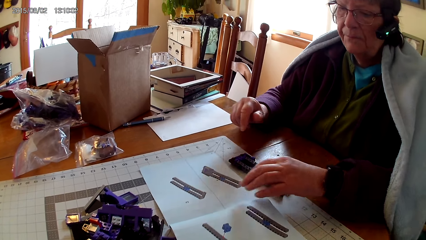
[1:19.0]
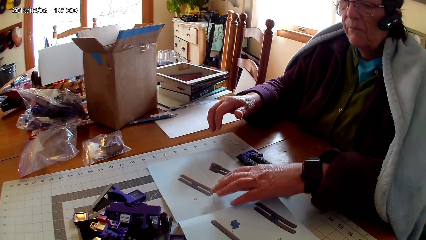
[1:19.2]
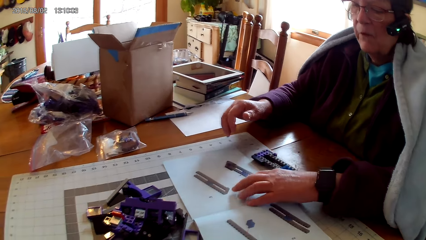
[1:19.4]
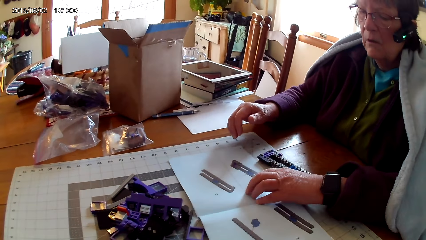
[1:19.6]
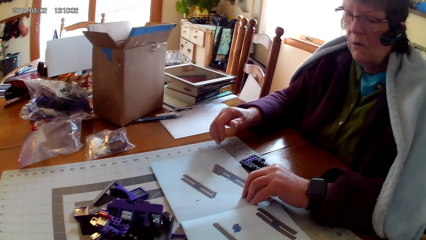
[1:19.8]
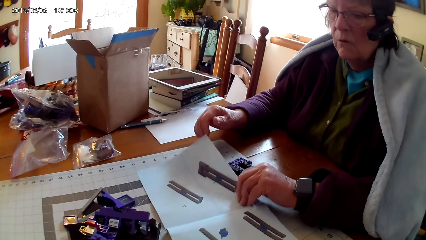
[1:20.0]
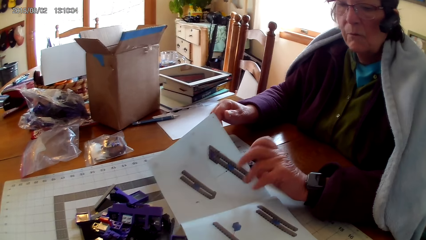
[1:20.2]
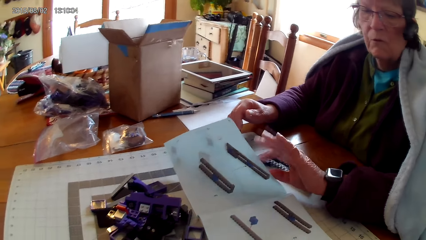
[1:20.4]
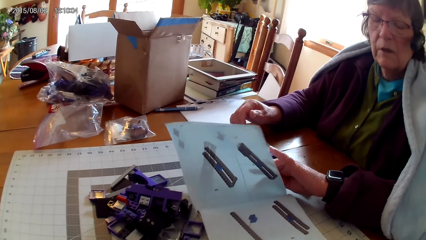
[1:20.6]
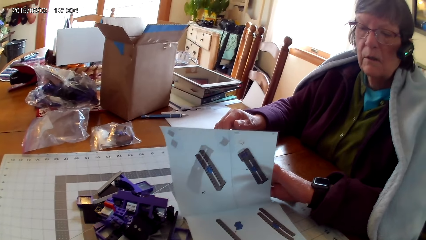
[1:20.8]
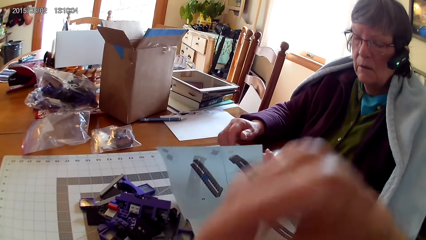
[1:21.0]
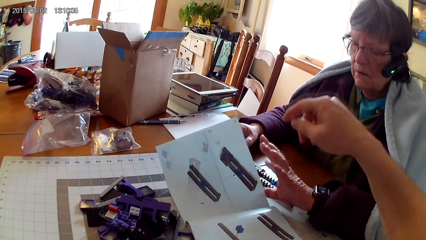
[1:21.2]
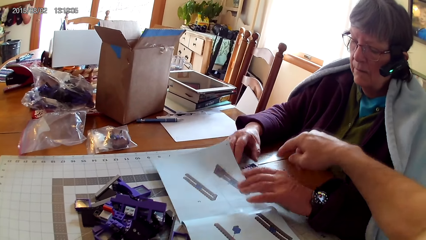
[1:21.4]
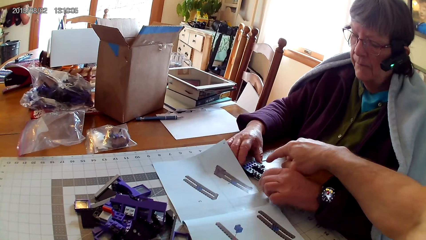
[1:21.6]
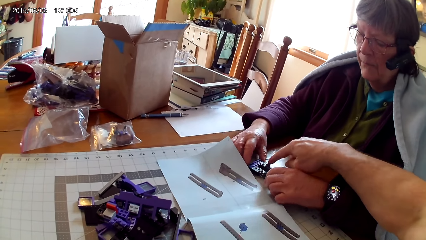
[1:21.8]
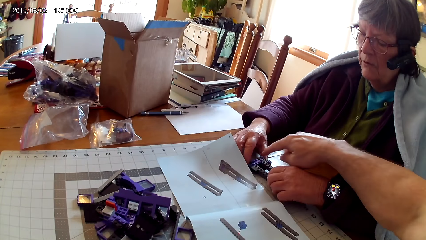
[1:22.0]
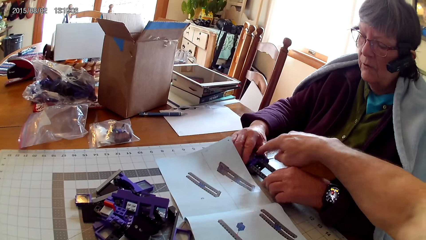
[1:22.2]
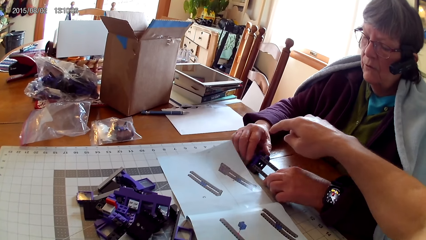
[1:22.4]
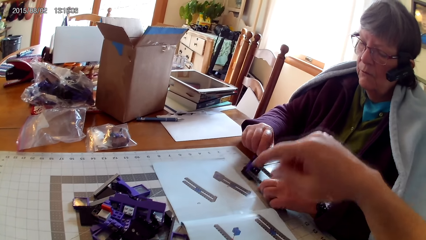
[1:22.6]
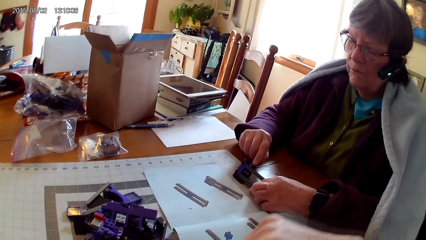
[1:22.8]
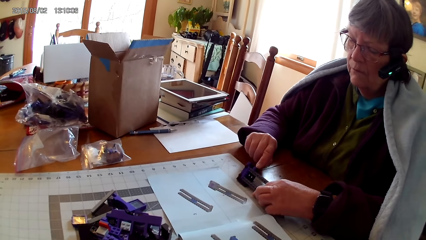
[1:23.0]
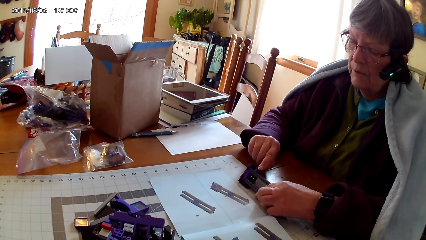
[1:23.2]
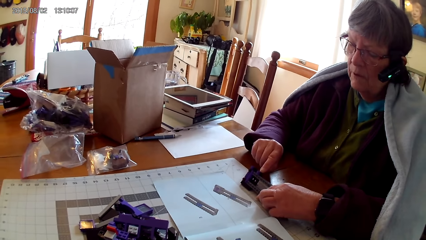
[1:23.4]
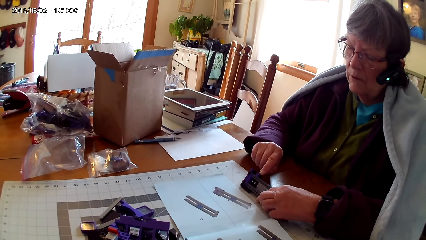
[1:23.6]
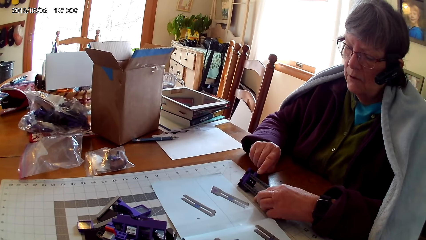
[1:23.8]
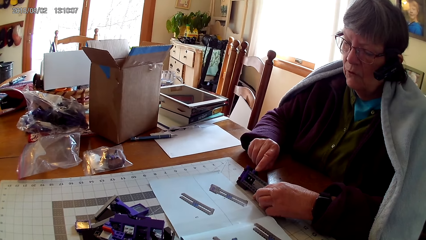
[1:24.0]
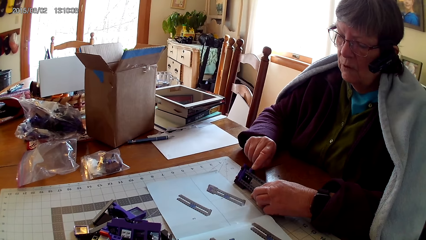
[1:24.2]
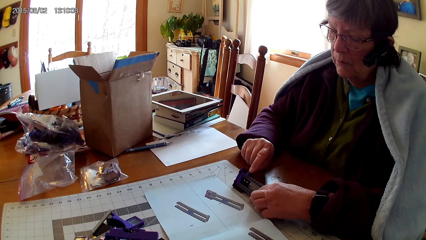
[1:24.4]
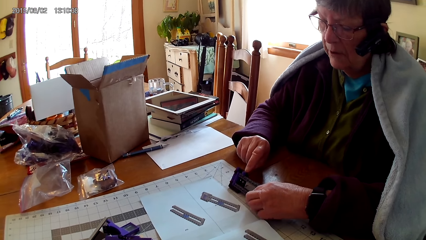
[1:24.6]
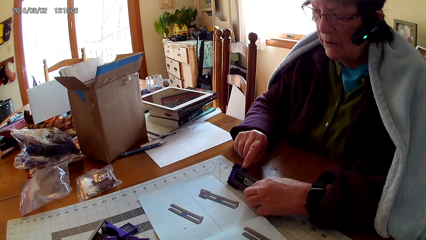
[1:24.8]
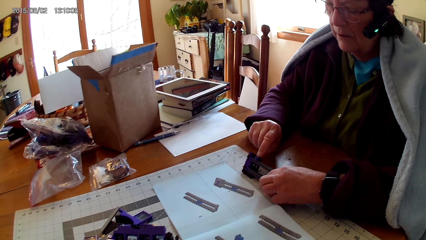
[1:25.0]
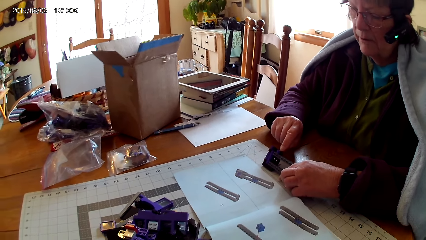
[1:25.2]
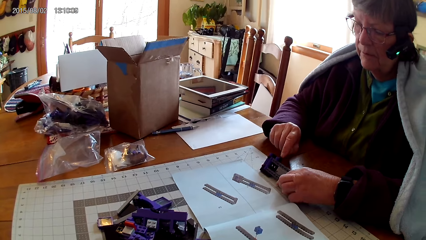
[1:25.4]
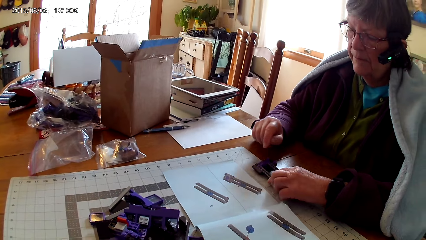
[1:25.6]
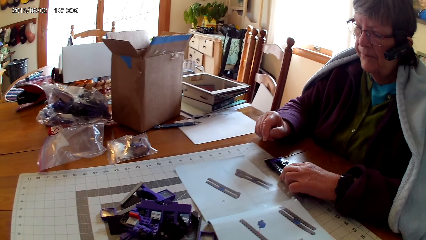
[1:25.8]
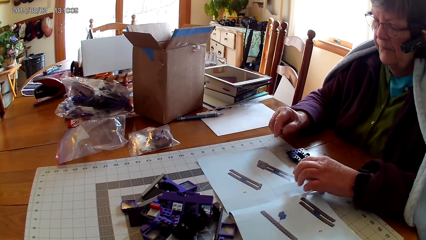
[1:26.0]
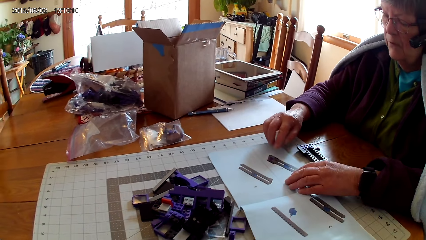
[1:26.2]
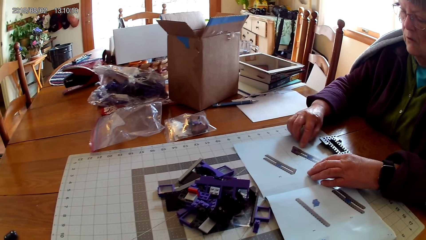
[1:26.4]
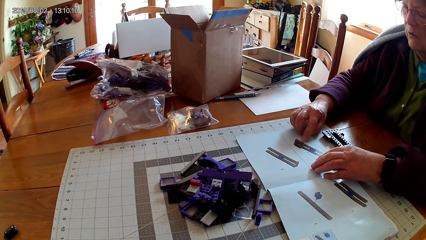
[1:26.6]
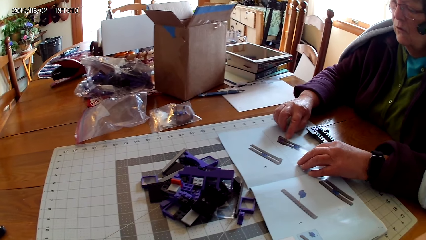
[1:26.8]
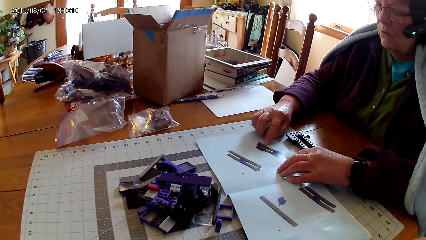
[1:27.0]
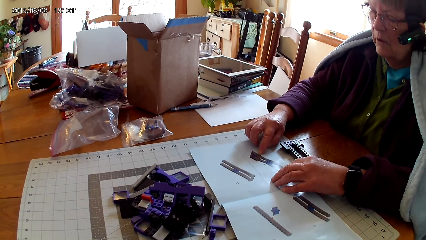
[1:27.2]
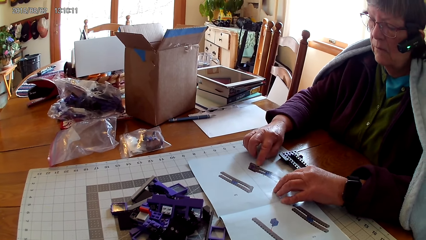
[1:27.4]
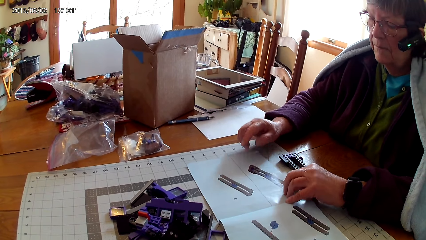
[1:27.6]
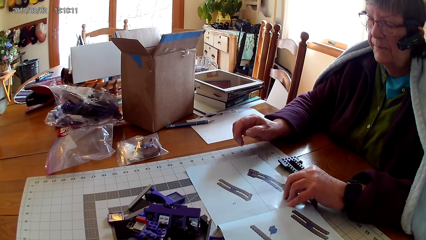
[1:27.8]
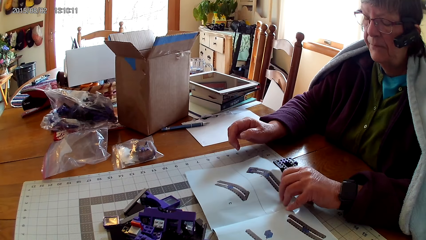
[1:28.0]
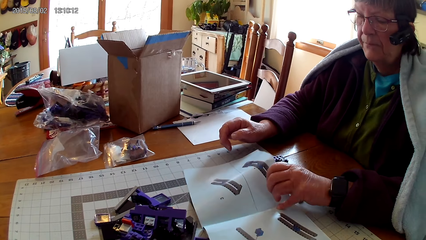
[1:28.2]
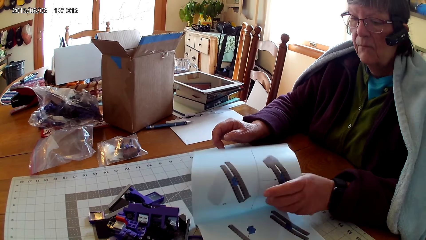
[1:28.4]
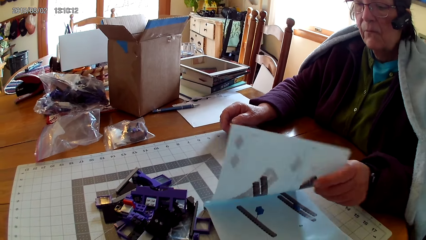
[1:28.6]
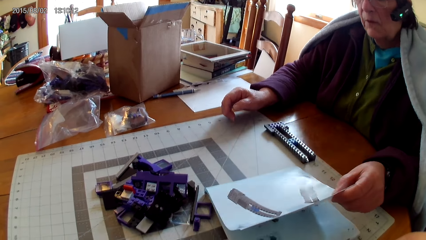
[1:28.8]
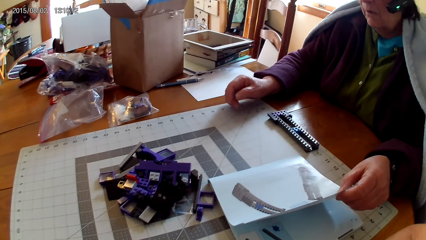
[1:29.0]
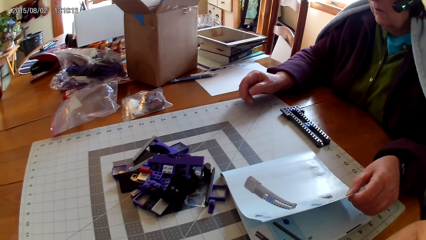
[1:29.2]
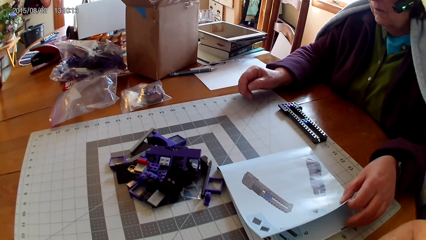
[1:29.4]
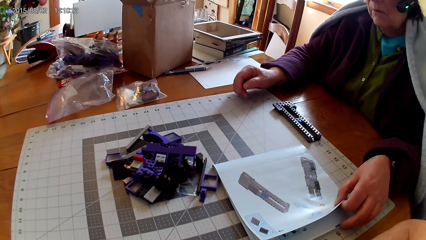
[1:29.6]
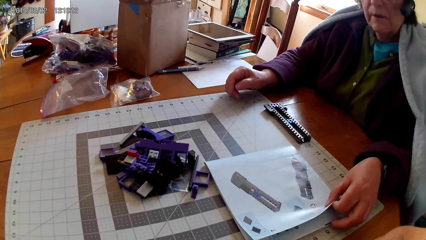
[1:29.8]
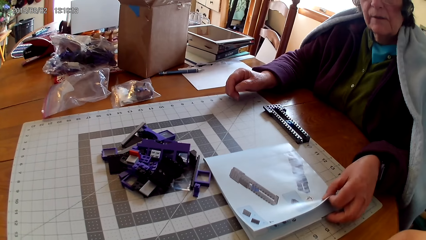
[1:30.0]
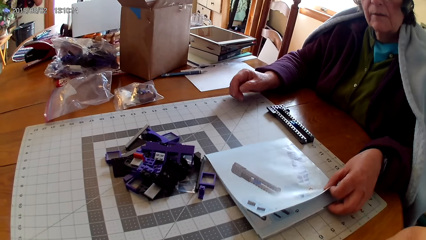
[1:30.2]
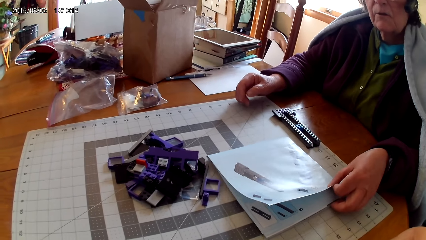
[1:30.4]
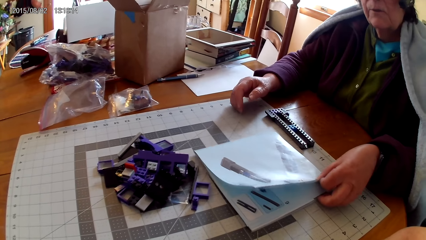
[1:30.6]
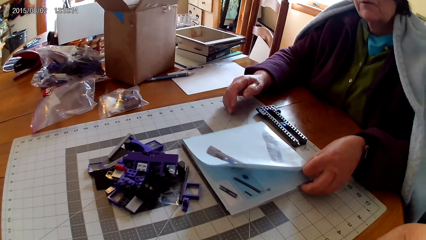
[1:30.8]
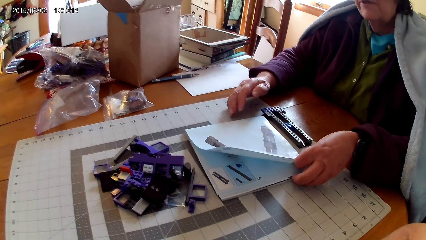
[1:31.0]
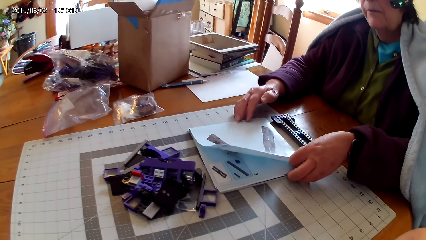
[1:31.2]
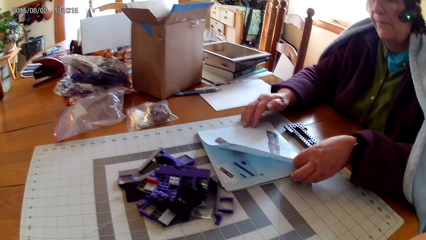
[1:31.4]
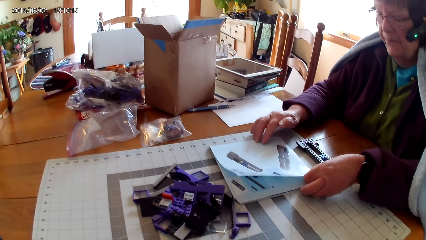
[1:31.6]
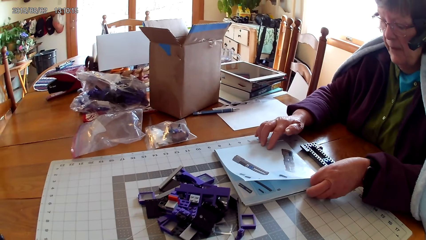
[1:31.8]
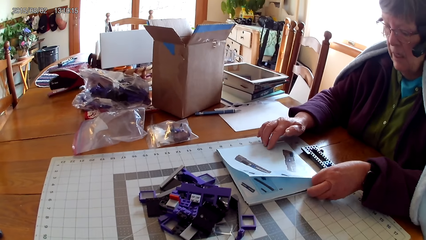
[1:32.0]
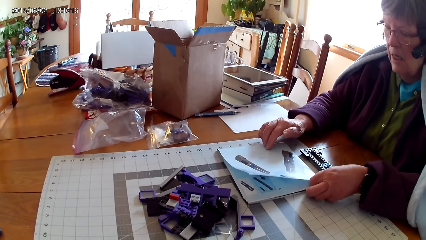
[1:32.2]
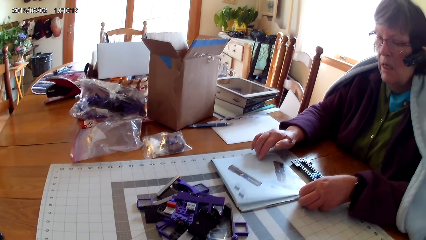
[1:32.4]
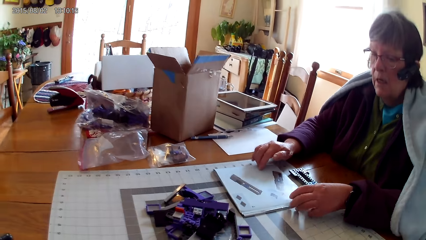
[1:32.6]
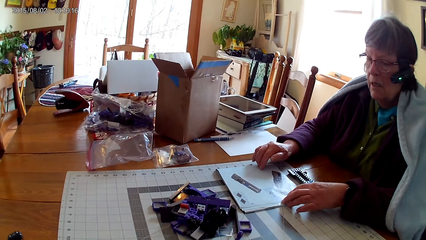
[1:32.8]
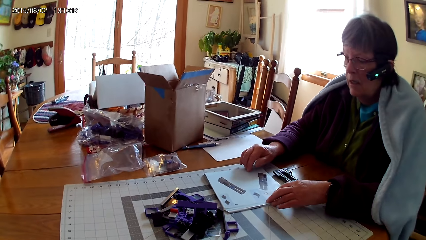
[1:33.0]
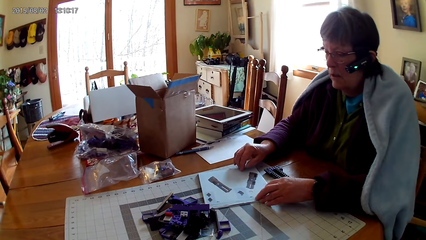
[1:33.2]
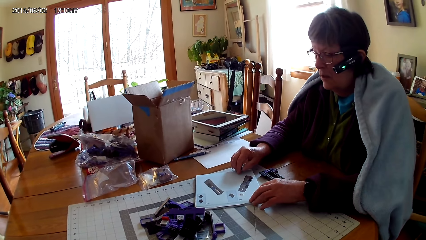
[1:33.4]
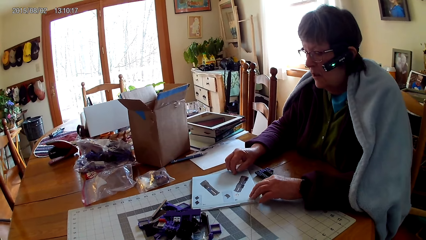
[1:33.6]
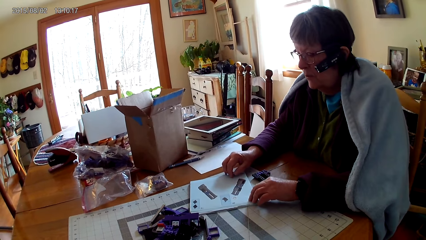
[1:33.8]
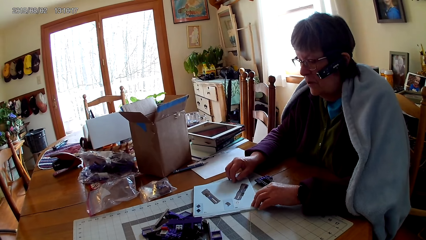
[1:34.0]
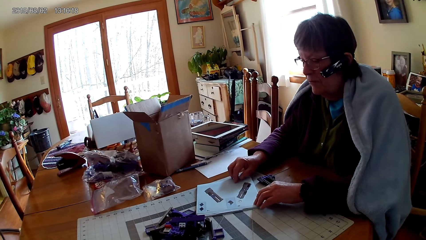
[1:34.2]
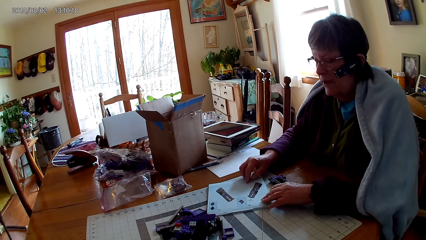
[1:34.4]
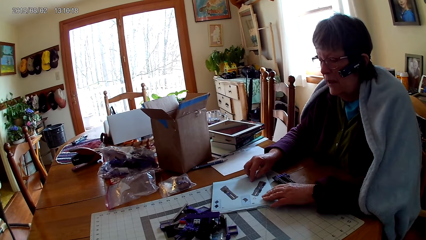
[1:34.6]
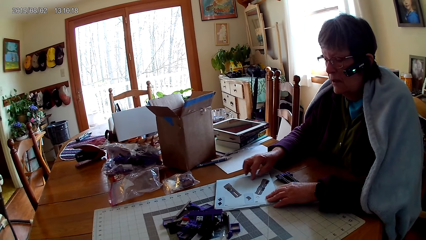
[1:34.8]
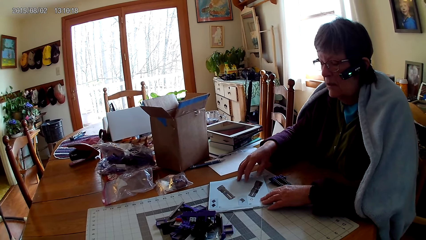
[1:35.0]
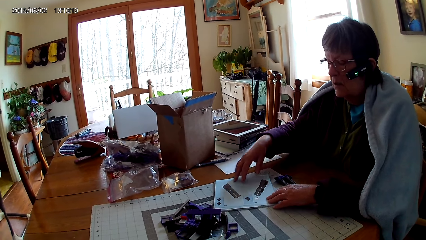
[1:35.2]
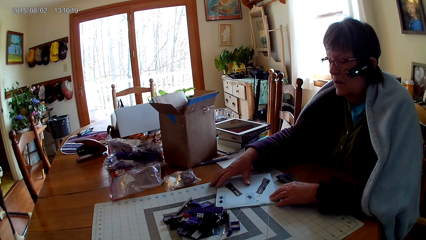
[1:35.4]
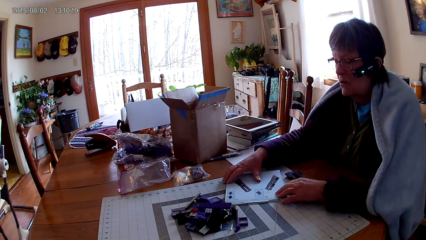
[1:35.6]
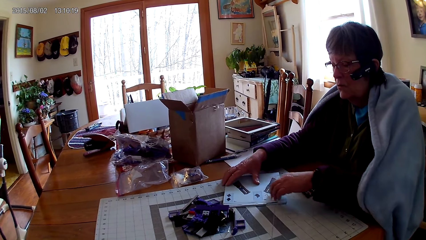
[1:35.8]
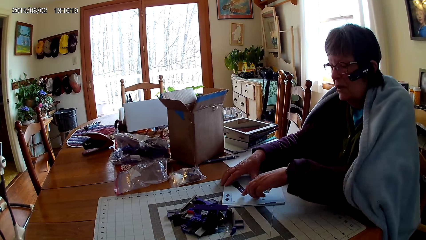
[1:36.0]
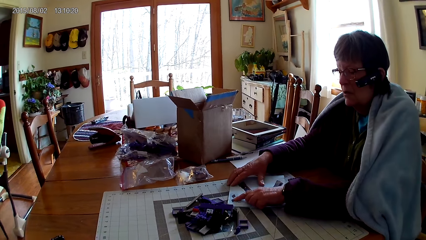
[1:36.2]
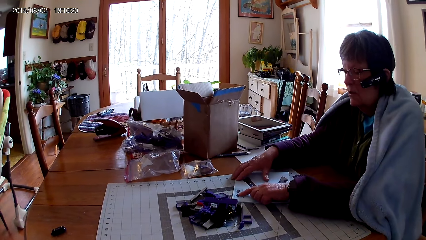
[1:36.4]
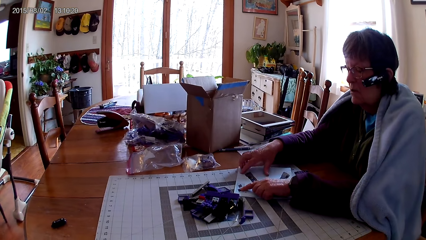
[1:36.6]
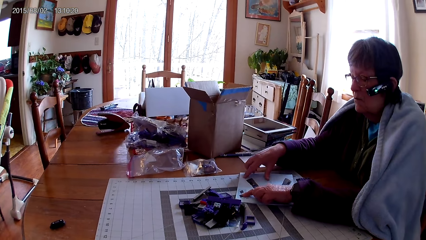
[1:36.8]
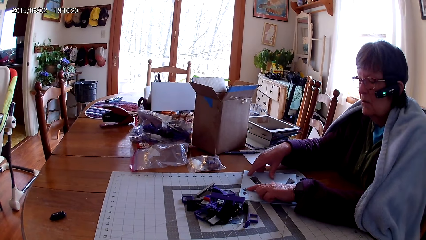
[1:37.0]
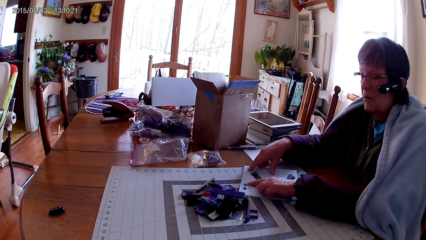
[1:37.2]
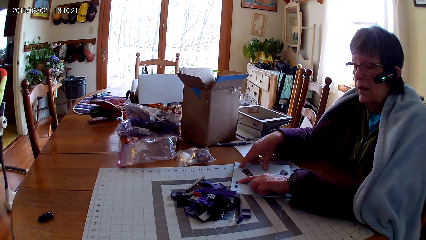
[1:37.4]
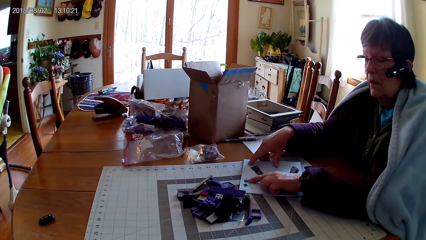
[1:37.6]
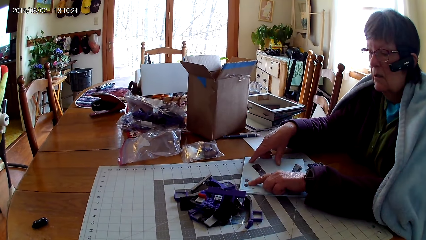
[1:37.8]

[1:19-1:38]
A woman opens another page in the manual book. The camera wearer points on the spare part. The woman holds a plastic. The camera wearer touches the plastic. The woman points at part of the spare part. The woman reads the manual. The woman closes the book. The woman opens another page. The woman reads the manual book, moves the manual book, holds the book well on the table and looks at pictures in the manual.
